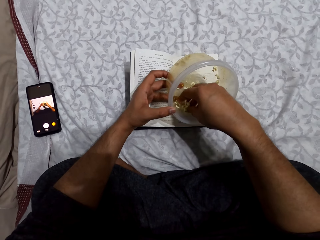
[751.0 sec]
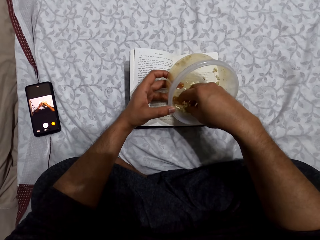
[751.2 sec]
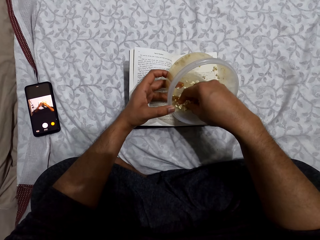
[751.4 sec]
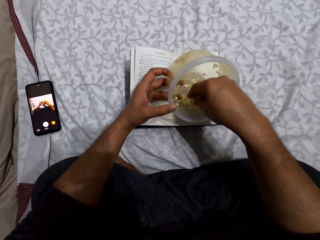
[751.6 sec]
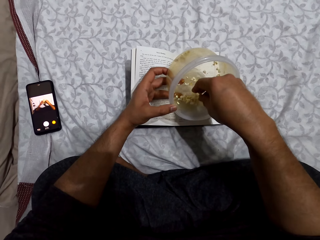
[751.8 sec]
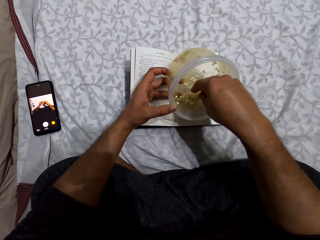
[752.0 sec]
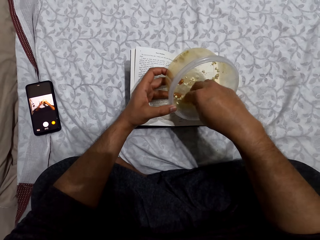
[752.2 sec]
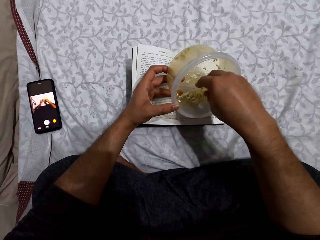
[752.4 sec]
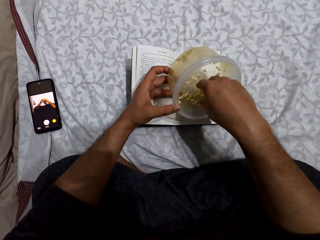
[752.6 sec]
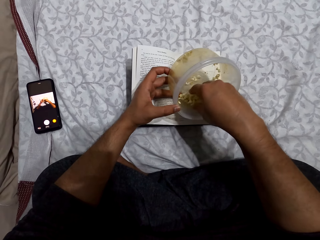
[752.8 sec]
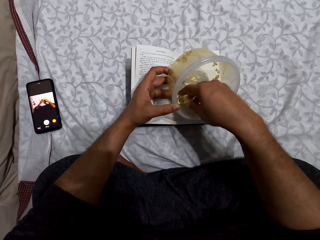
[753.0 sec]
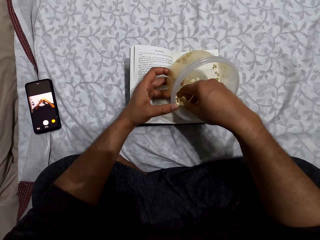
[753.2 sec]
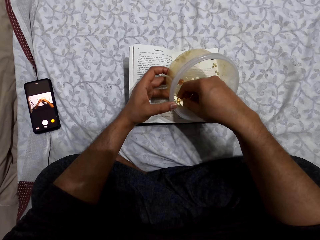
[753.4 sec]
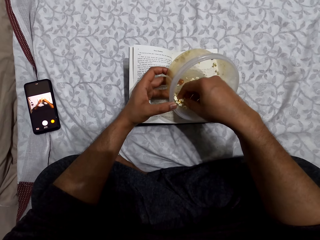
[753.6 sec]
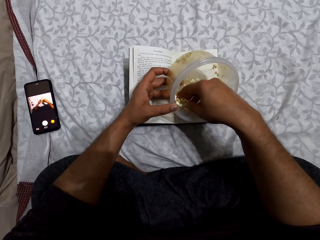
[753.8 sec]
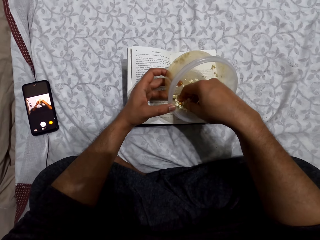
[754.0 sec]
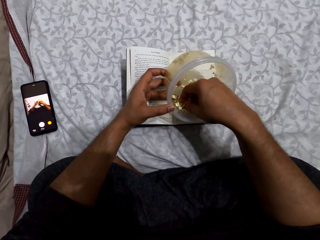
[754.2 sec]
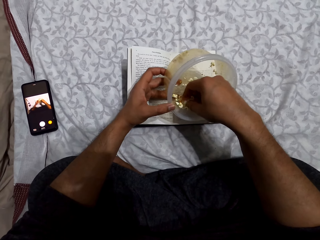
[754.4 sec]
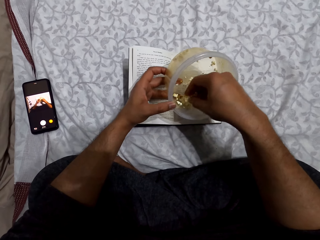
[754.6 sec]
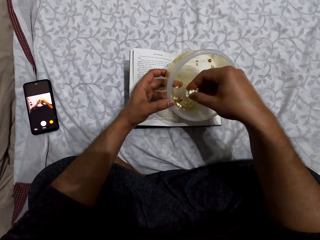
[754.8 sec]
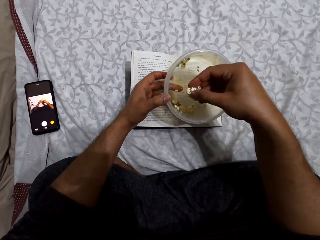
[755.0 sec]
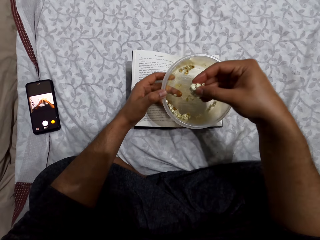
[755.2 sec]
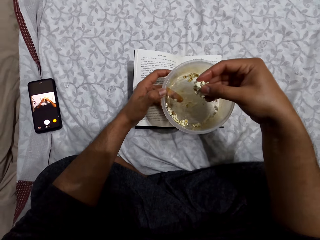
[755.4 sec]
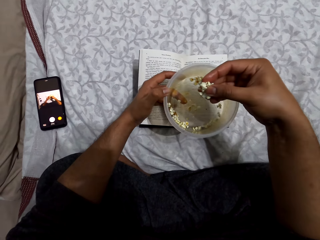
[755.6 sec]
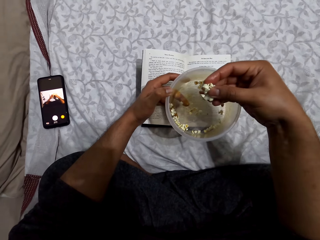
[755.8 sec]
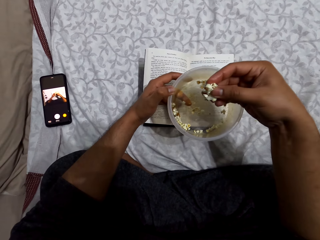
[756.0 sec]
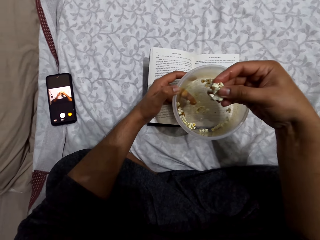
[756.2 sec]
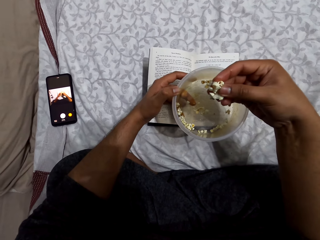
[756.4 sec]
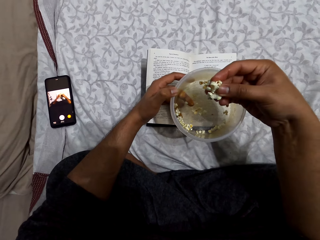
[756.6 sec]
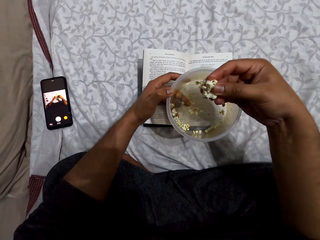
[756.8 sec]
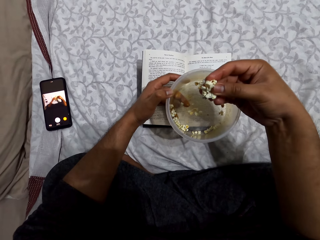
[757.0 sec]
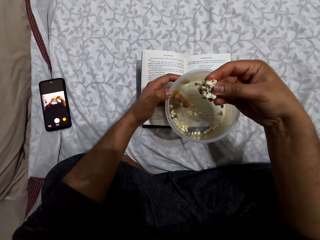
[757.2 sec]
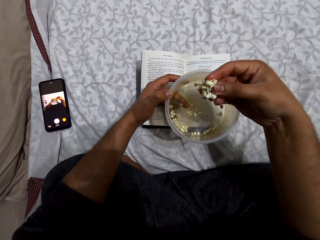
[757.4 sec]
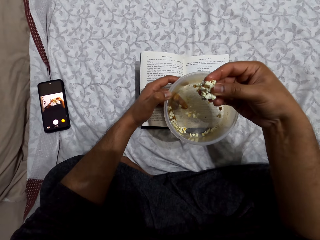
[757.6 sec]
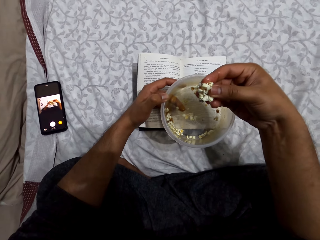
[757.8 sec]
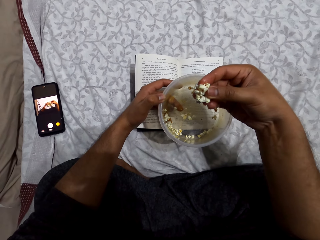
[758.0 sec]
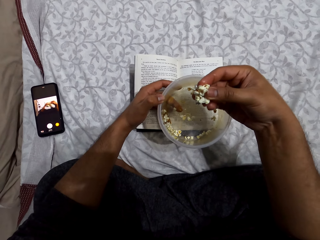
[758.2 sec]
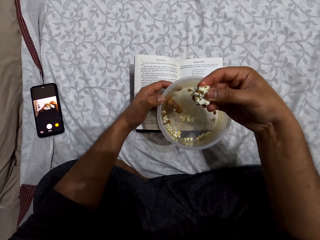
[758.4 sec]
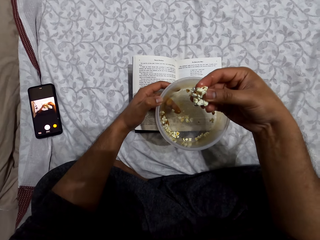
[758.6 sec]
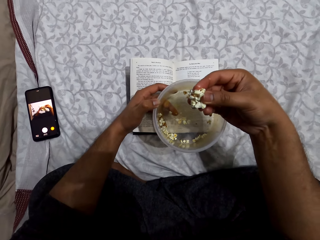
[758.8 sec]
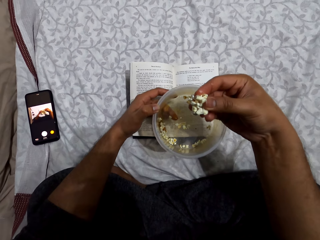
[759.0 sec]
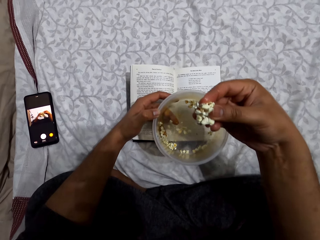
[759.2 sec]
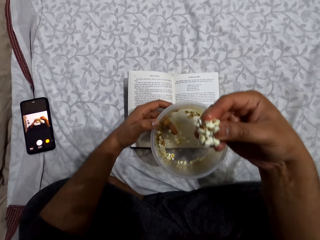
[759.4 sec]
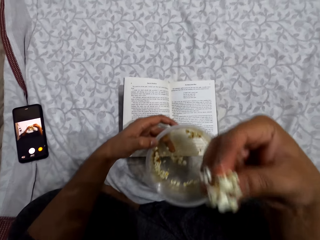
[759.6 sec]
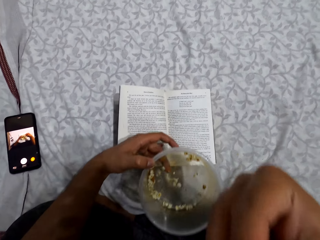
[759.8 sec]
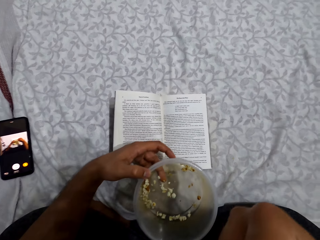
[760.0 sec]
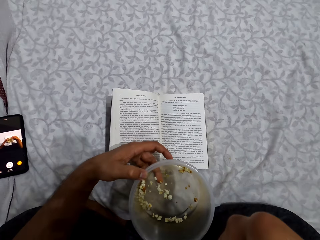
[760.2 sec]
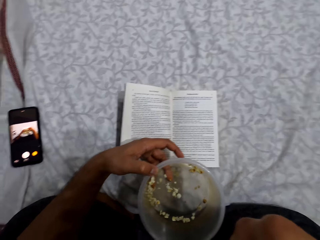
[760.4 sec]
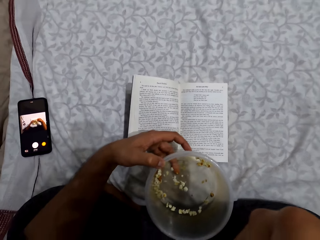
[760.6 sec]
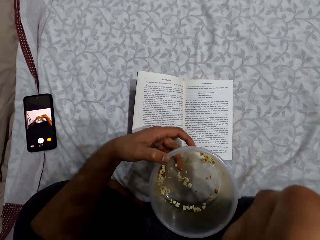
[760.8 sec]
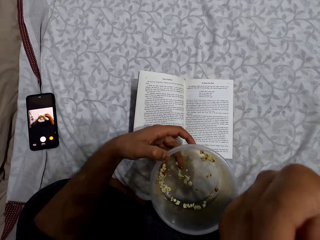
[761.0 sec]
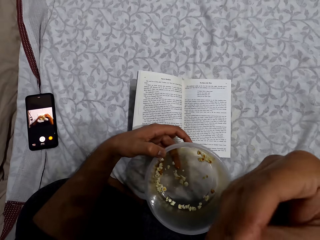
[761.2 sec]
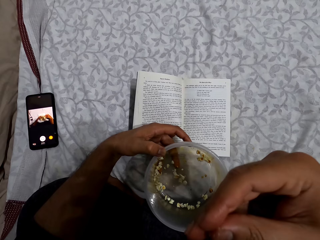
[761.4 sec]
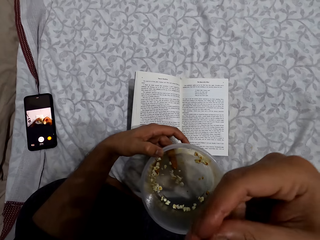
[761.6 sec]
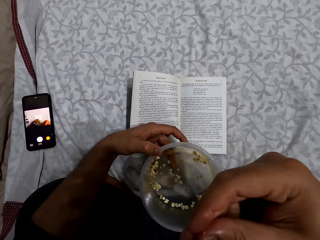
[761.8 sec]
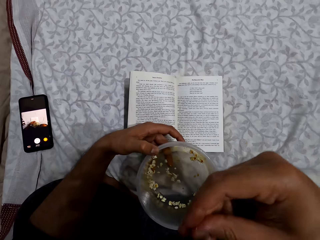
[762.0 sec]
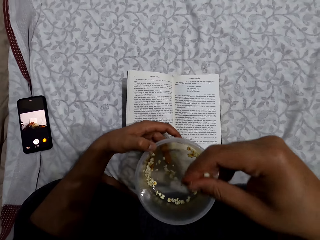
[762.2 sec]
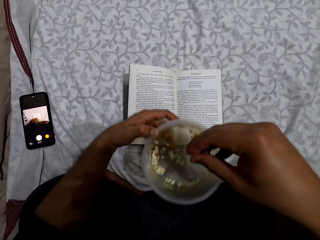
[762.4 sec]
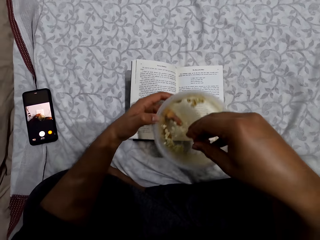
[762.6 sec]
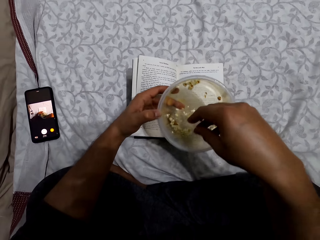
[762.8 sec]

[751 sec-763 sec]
The camera wearer picks popcorns from the dish. They stare at the book. They put the popcorn in the mouth. They eat the popcorns.

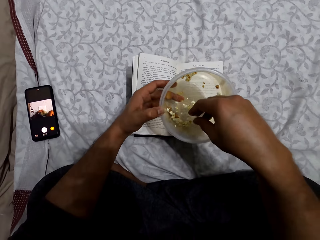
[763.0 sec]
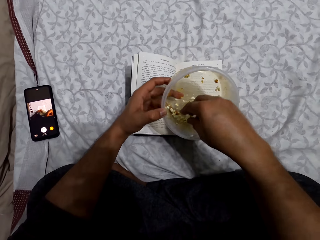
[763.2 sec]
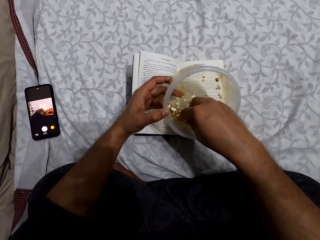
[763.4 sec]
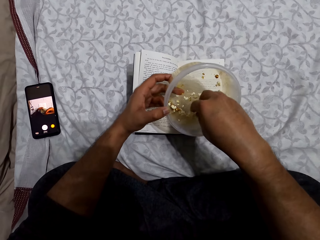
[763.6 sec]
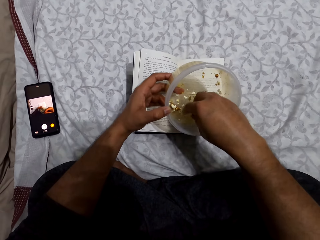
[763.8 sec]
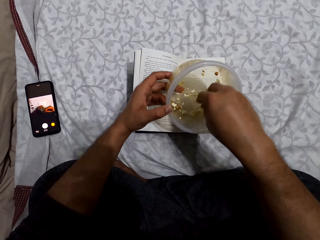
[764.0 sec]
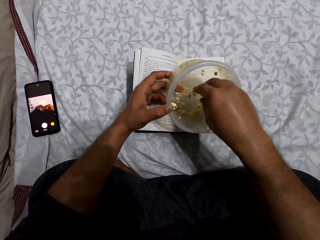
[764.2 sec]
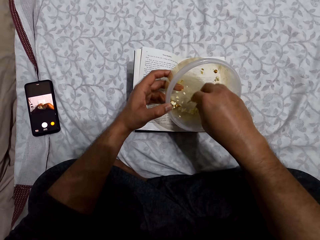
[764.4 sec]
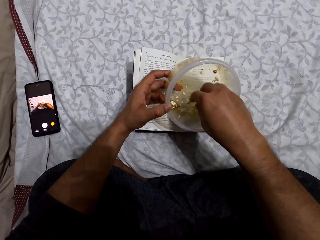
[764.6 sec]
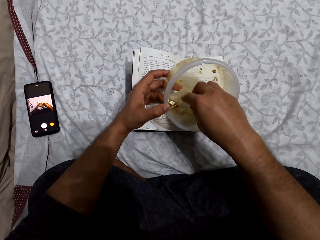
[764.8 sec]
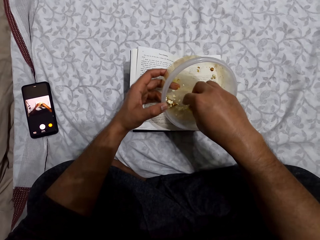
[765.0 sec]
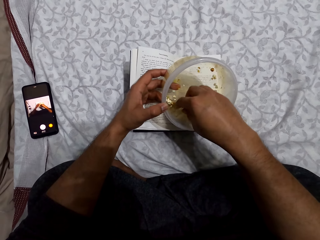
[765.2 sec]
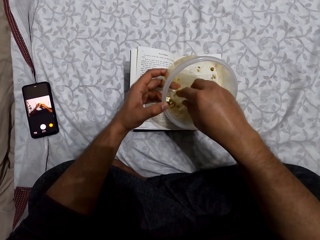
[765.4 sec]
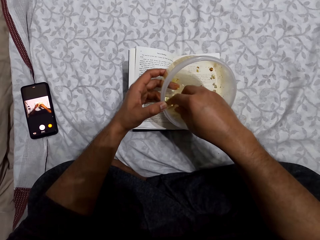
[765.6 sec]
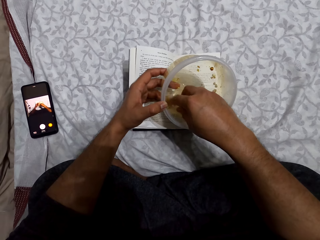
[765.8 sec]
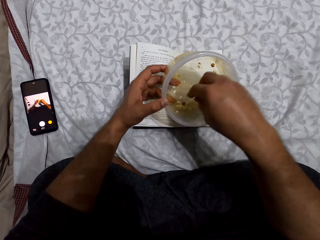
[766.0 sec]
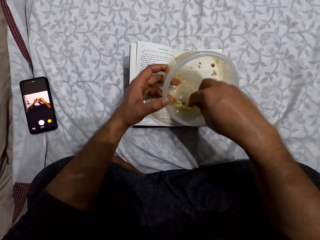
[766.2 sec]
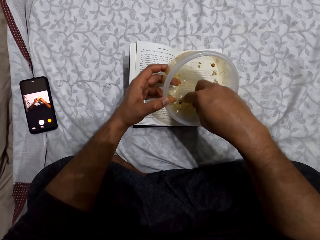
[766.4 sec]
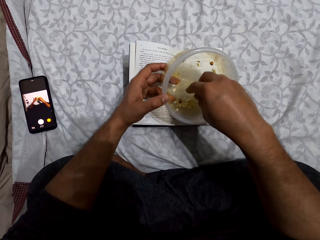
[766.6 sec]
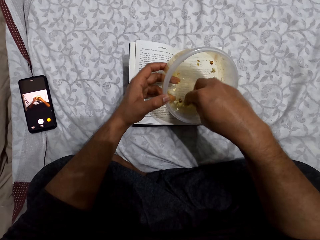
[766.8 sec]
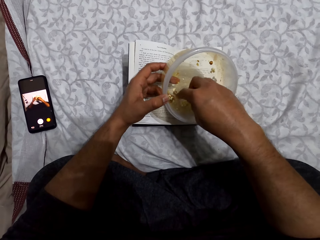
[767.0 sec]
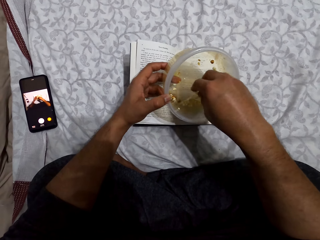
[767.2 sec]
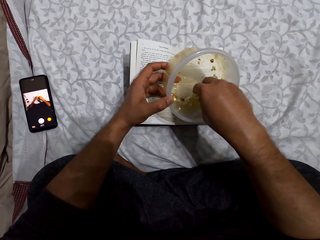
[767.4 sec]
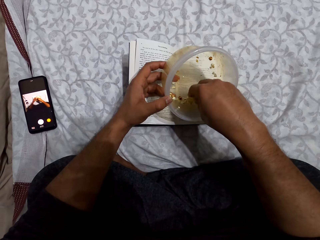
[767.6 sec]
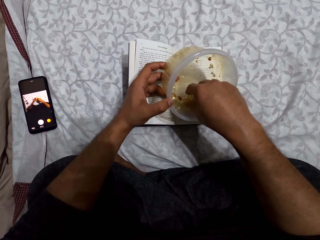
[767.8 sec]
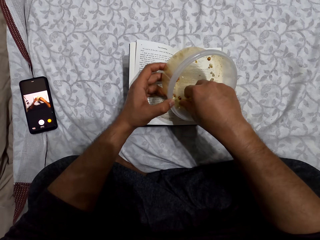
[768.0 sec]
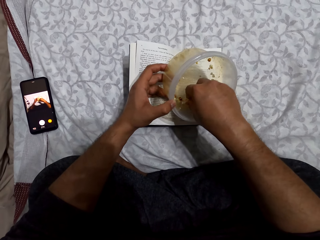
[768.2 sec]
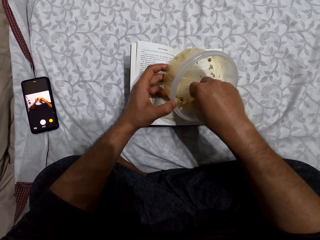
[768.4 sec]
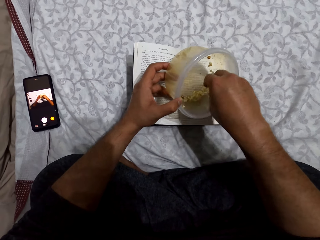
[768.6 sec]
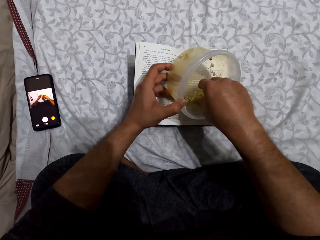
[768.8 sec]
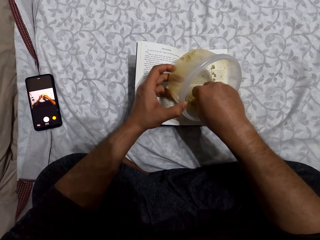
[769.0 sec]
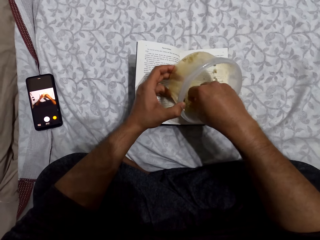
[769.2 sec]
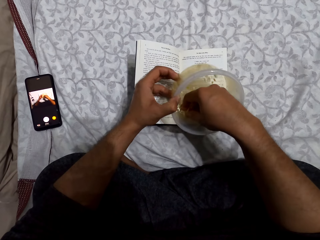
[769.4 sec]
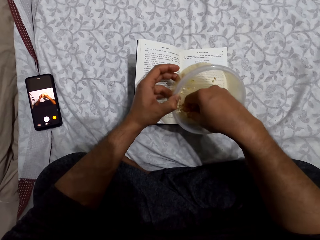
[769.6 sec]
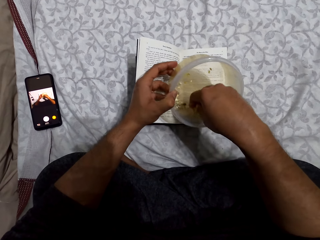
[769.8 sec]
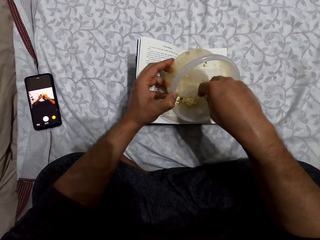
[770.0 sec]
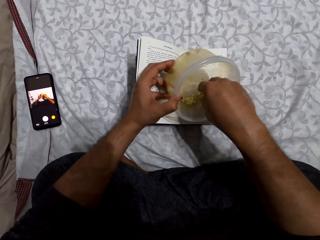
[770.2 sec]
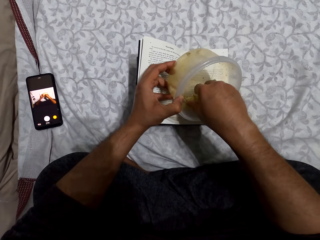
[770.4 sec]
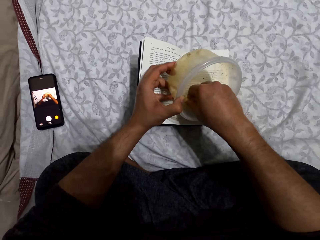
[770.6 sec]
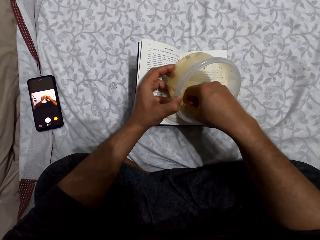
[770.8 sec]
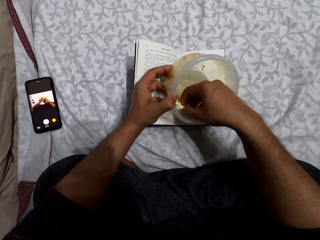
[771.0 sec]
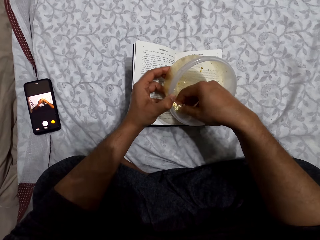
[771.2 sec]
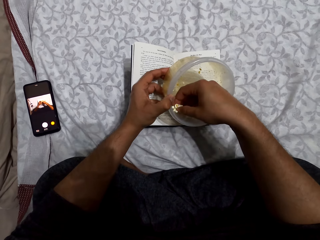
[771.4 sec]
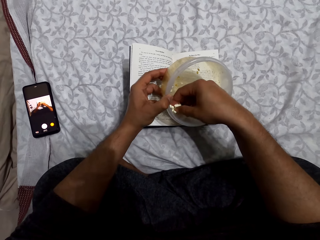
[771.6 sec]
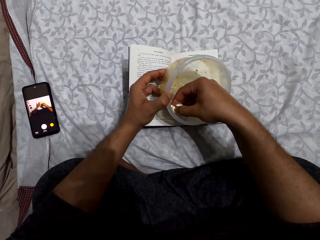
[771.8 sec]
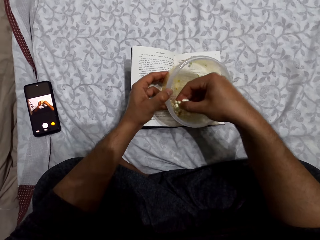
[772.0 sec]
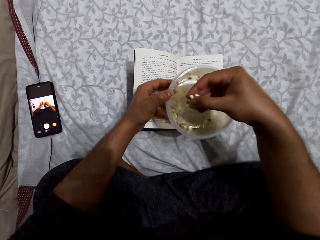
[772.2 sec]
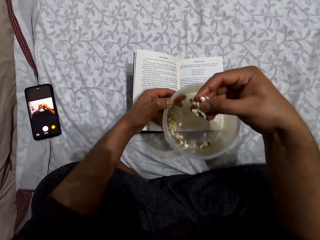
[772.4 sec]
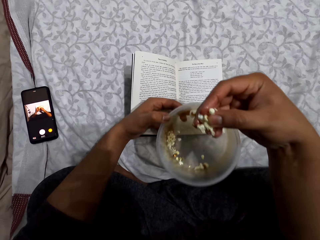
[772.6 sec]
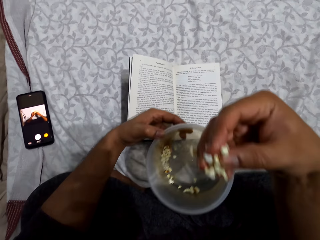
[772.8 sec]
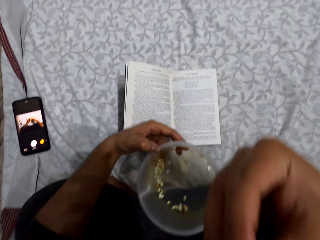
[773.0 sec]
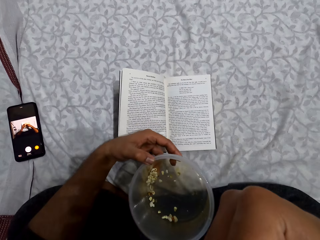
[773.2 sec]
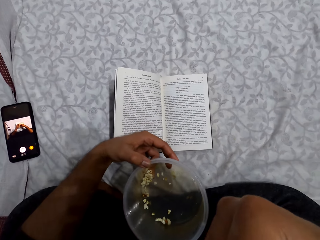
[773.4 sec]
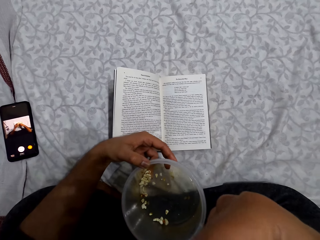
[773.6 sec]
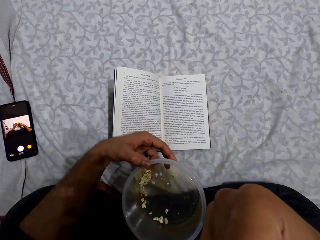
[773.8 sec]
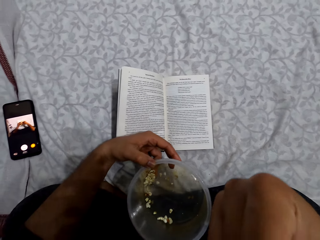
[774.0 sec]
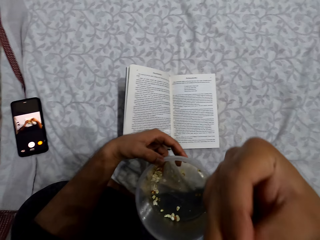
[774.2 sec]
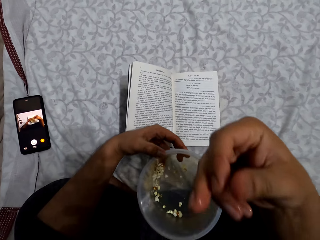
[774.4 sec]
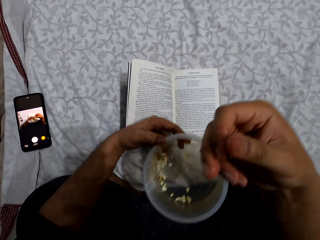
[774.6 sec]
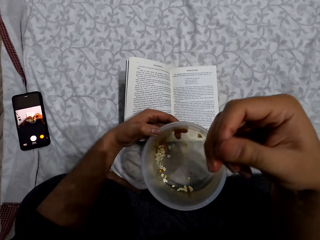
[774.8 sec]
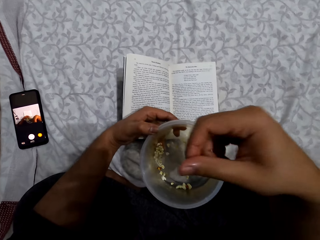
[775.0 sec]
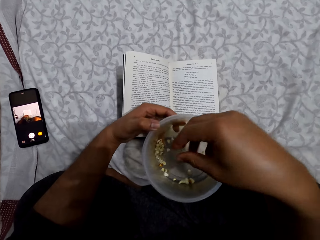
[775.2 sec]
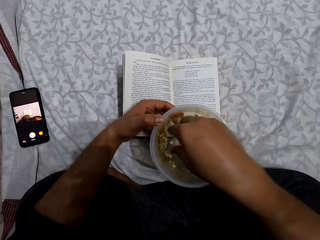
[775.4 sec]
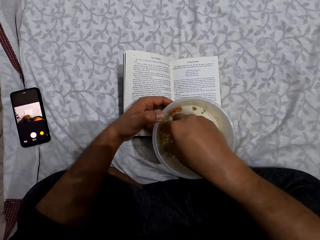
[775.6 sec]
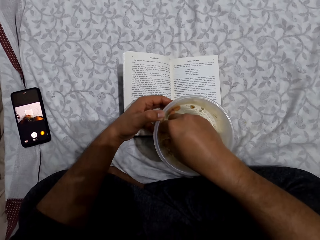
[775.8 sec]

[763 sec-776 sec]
The camera wearer picks the popcorn from the tin. He puts his right hand in a dish. He puts the popcorns together. He picks popcorns from the dish. He puts the popcorn in the mouth. He eats the popcorns.
